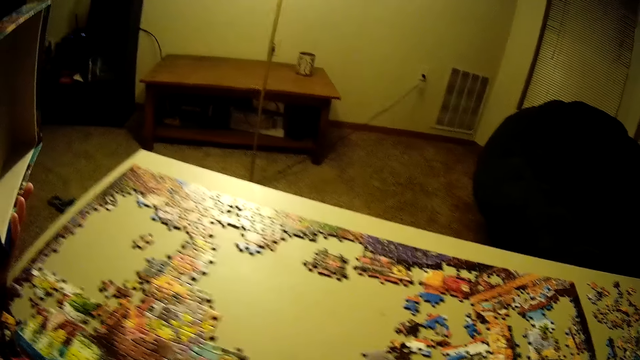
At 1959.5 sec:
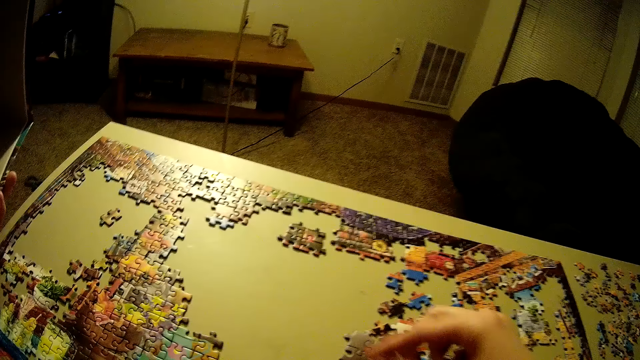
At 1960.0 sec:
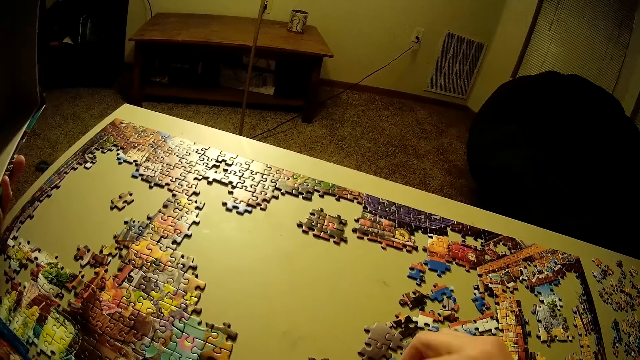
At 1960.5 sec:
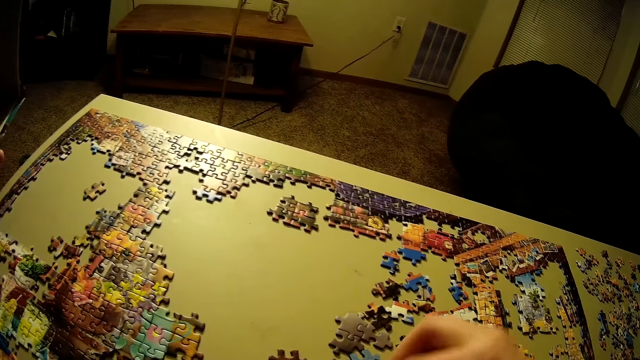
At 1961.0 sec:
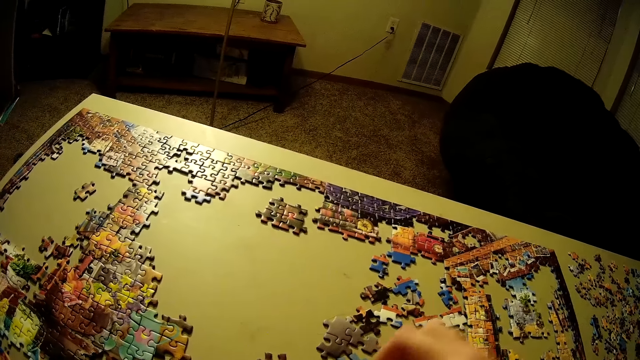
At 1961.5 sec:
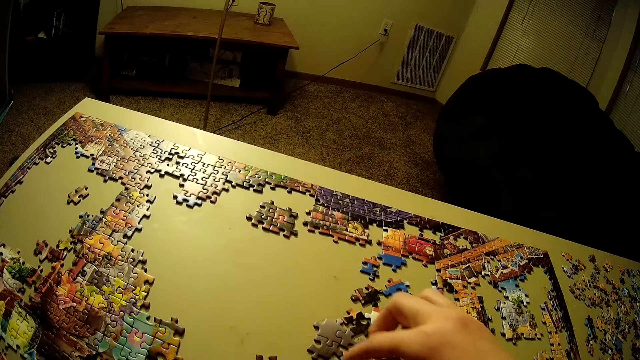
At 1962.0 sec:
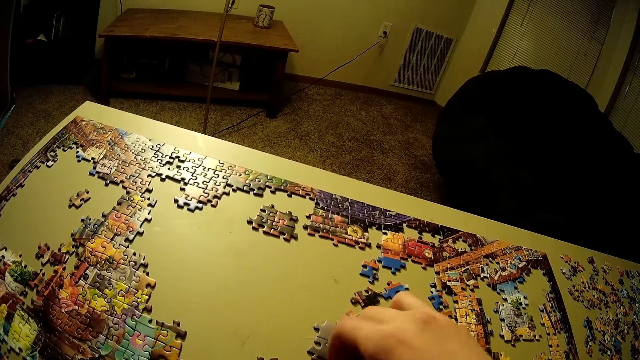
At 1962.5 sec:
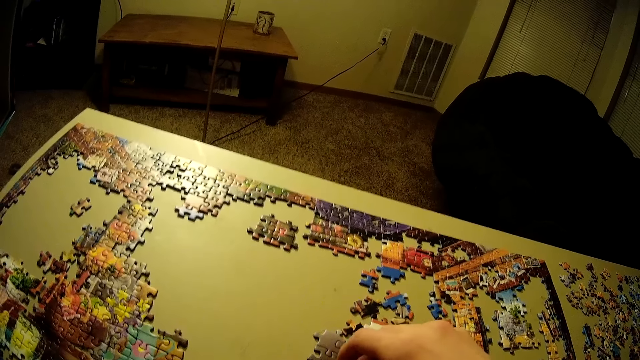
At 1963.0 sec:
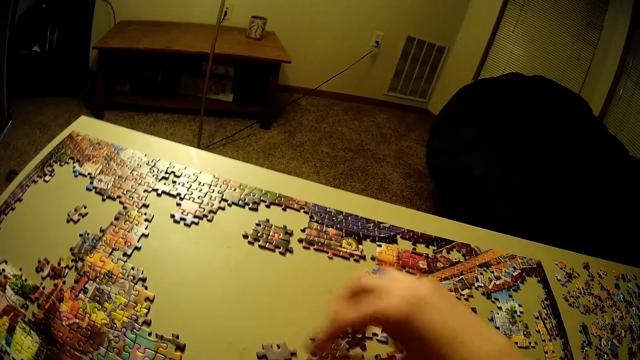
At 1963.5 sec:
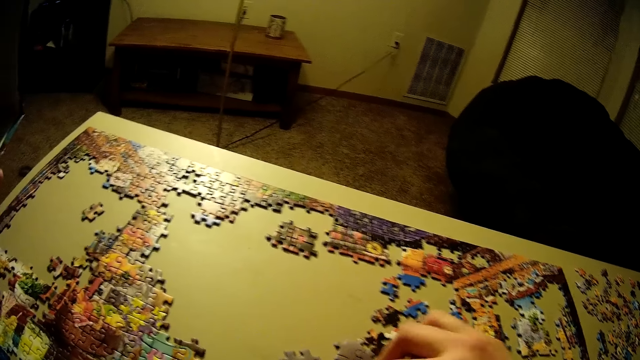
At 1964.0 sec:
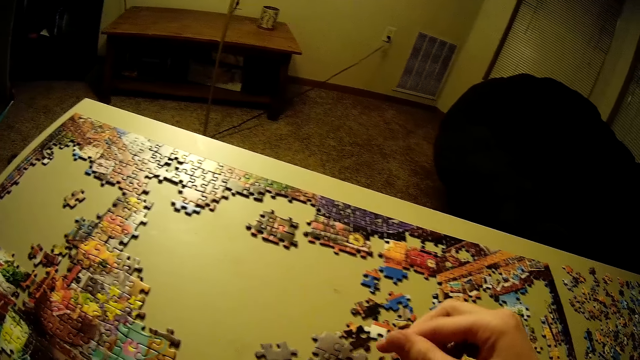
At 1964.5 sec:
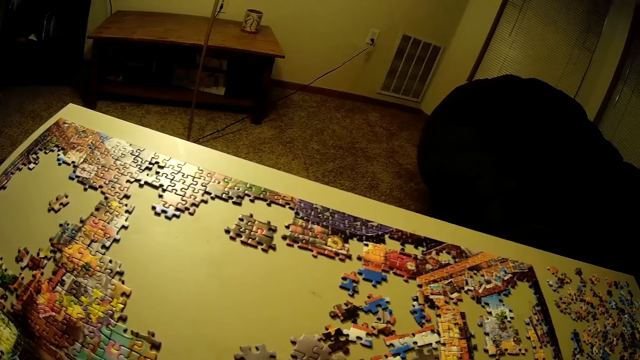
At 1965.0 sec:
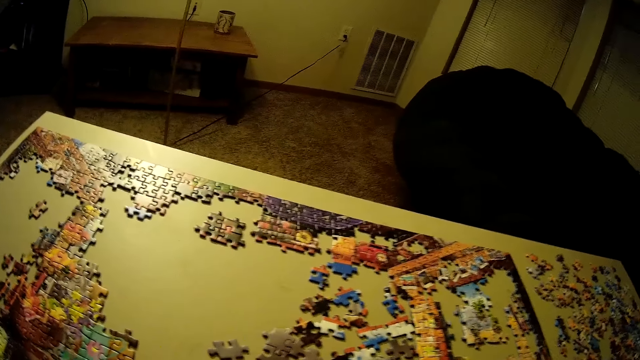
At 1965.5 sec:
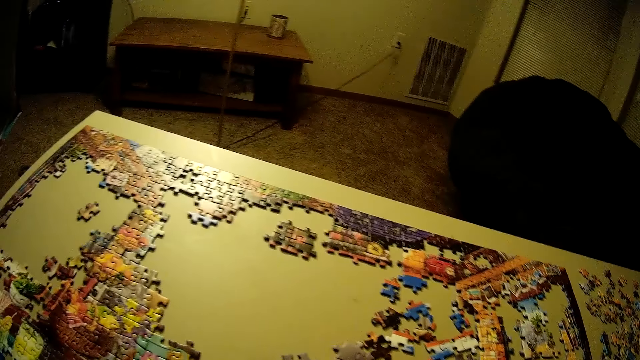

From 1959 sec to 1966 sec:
The camera wearer arranges the puzzle pieces.

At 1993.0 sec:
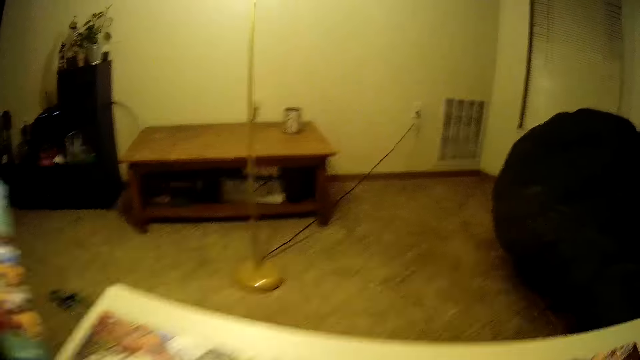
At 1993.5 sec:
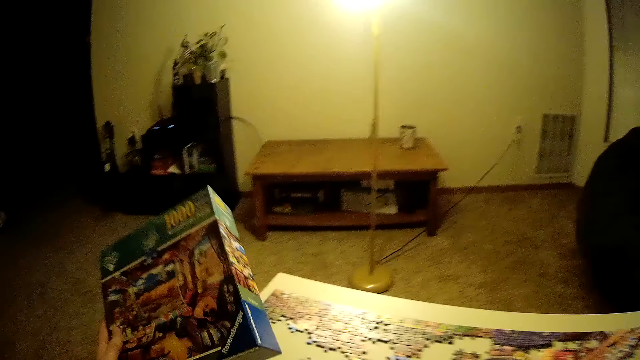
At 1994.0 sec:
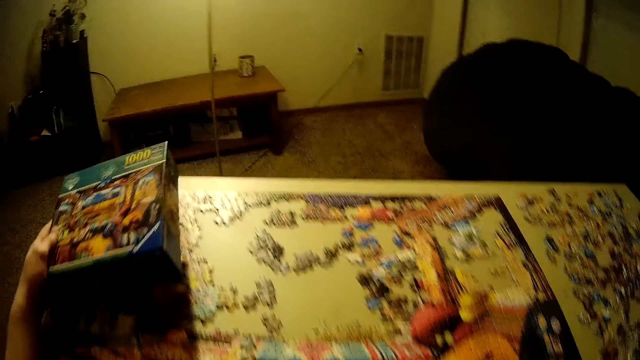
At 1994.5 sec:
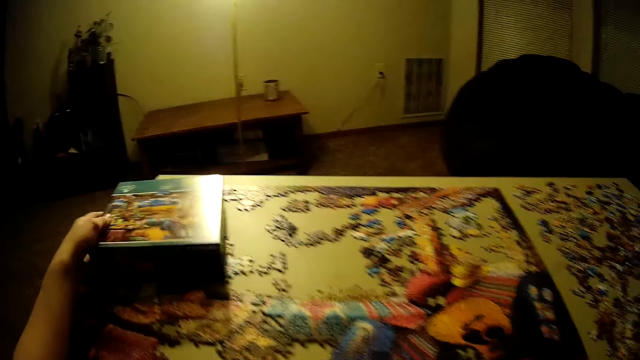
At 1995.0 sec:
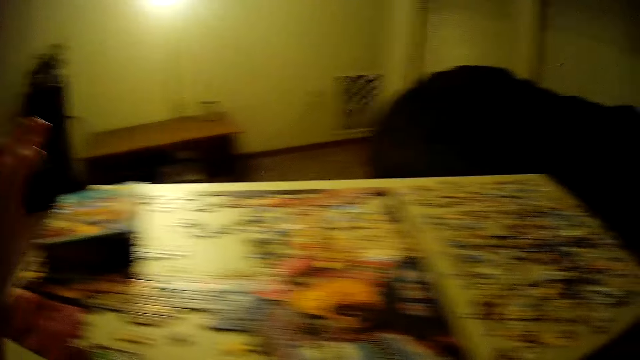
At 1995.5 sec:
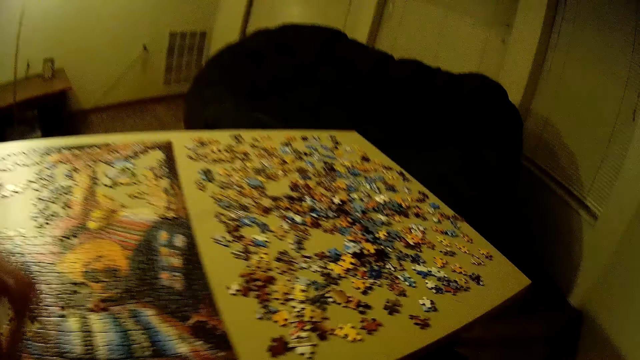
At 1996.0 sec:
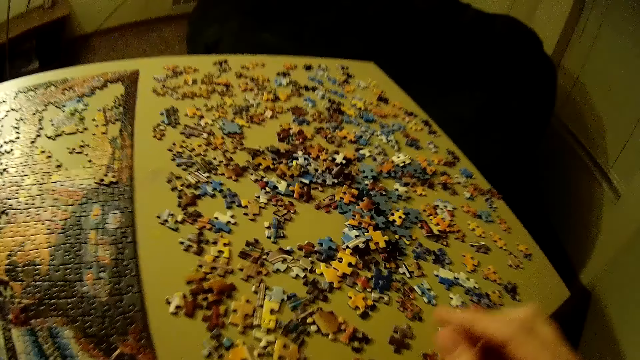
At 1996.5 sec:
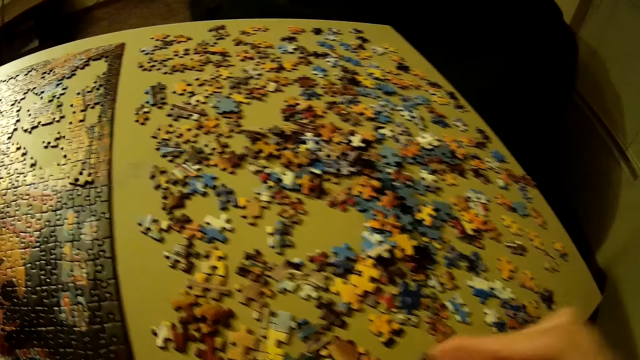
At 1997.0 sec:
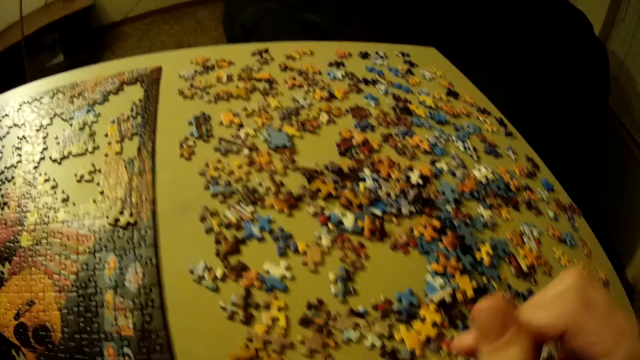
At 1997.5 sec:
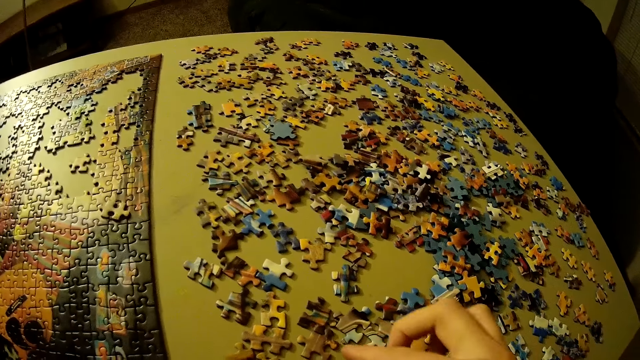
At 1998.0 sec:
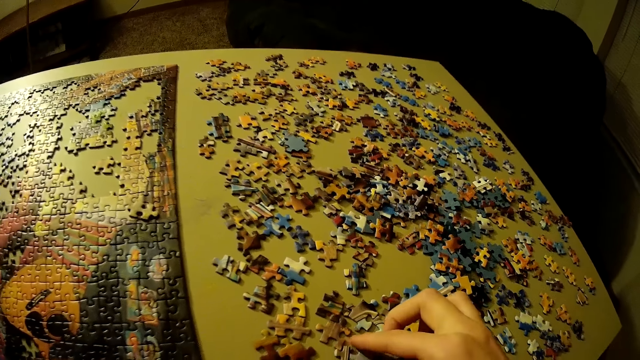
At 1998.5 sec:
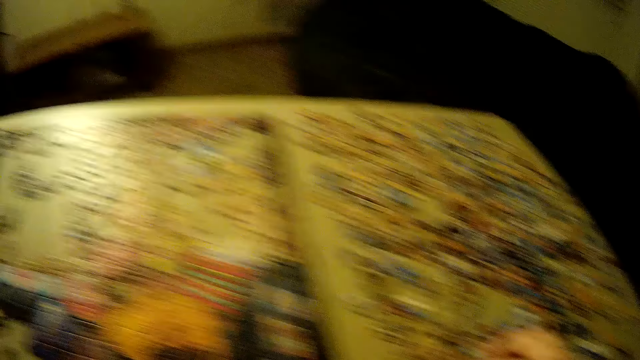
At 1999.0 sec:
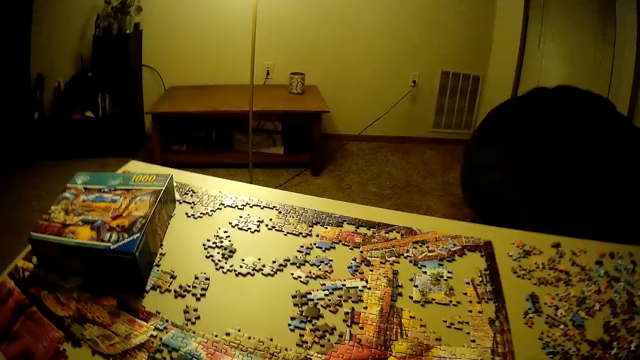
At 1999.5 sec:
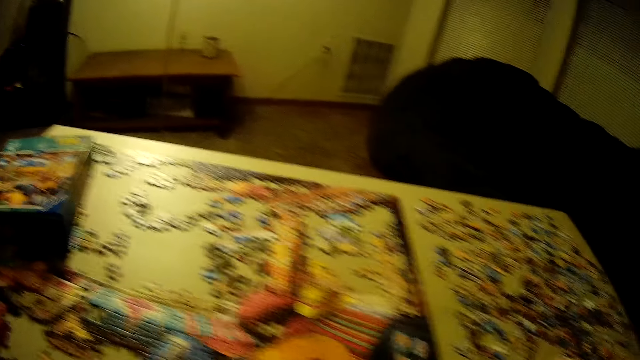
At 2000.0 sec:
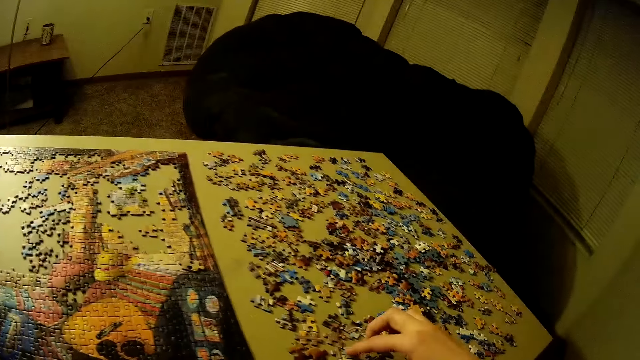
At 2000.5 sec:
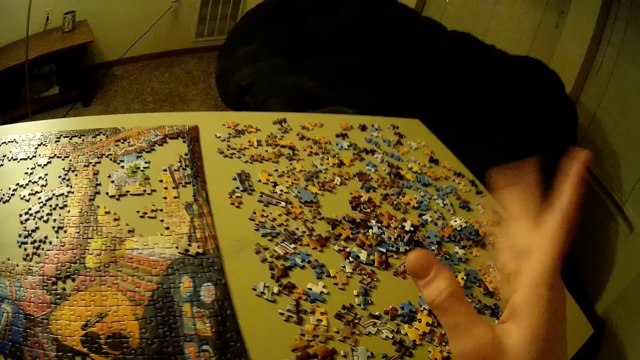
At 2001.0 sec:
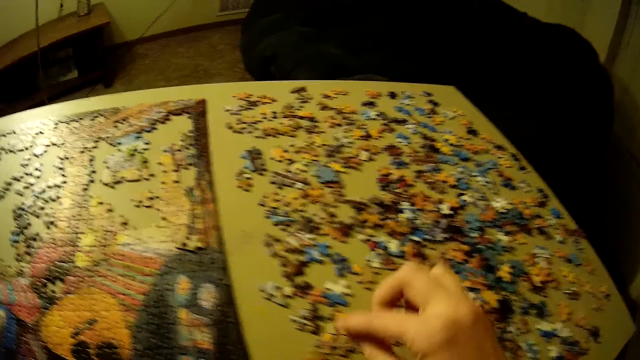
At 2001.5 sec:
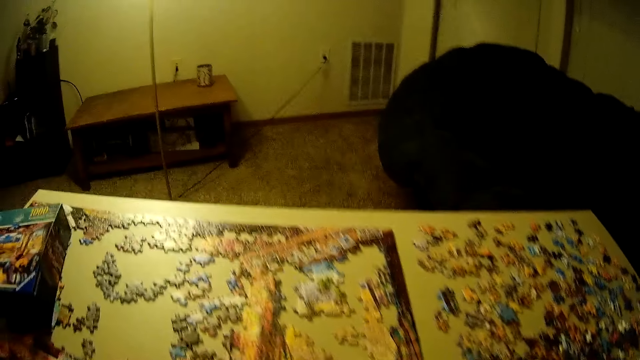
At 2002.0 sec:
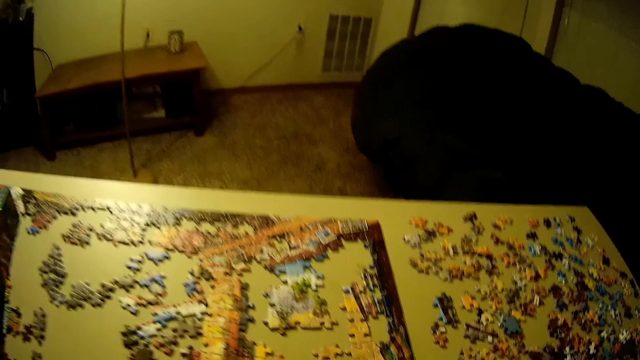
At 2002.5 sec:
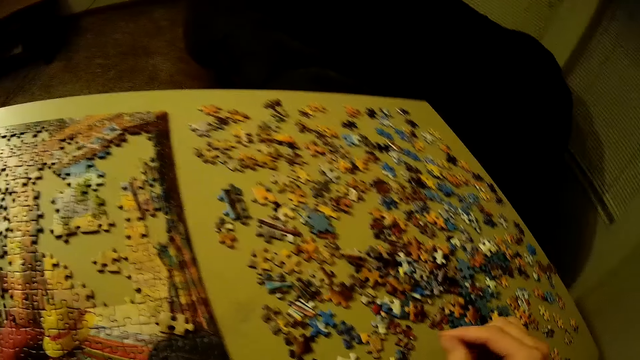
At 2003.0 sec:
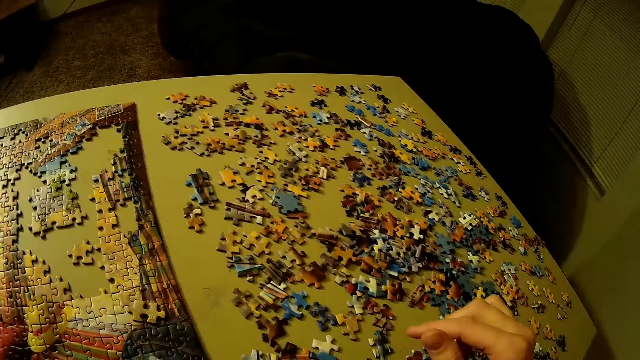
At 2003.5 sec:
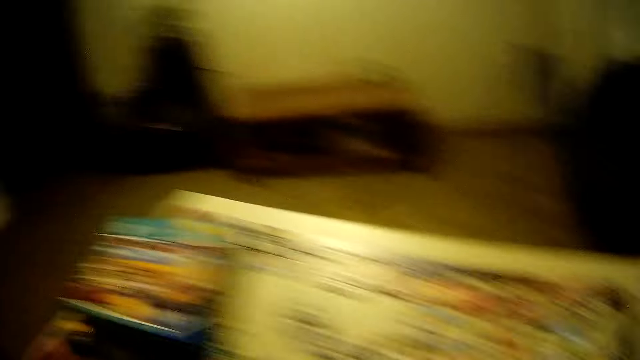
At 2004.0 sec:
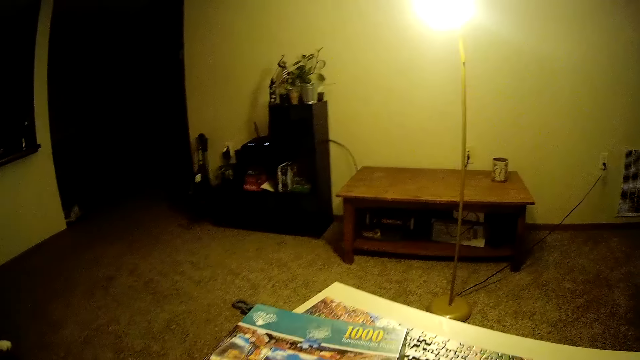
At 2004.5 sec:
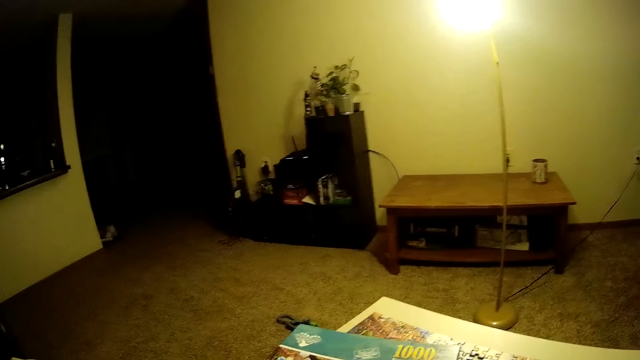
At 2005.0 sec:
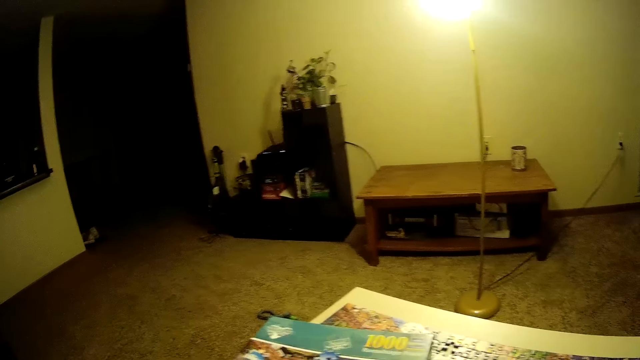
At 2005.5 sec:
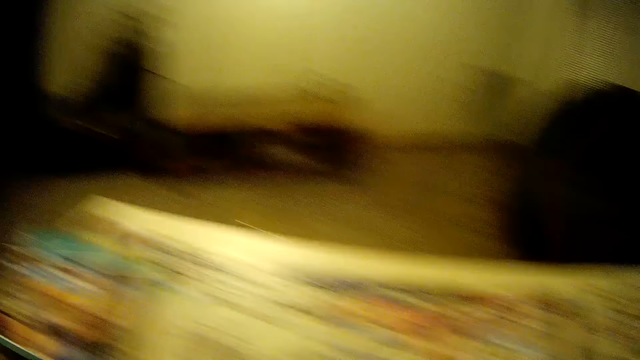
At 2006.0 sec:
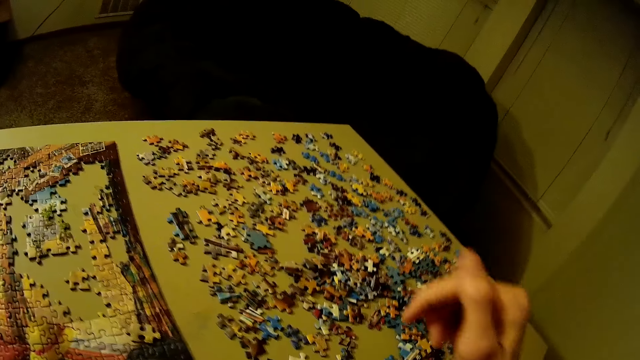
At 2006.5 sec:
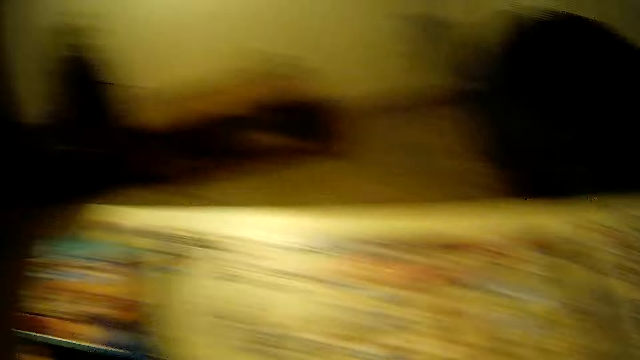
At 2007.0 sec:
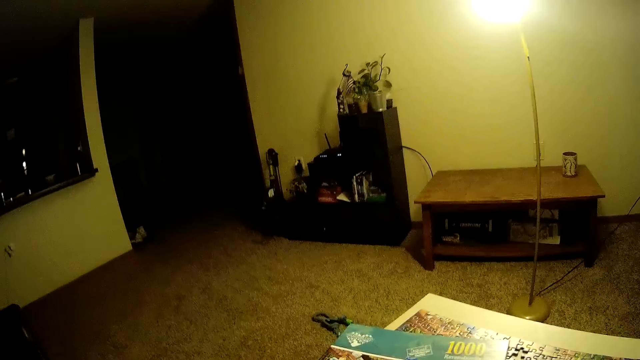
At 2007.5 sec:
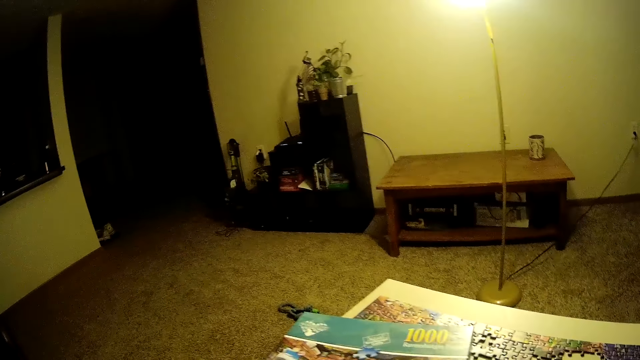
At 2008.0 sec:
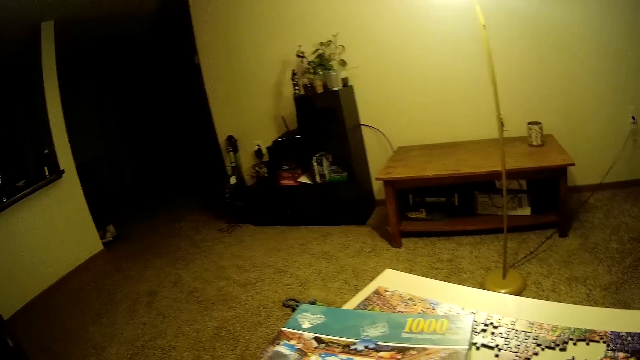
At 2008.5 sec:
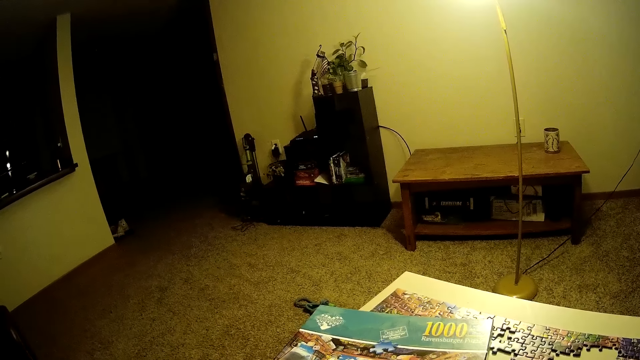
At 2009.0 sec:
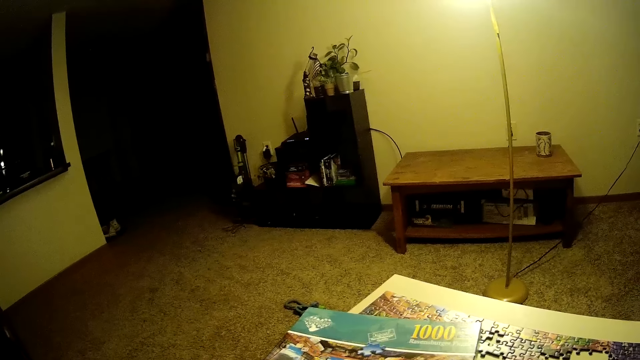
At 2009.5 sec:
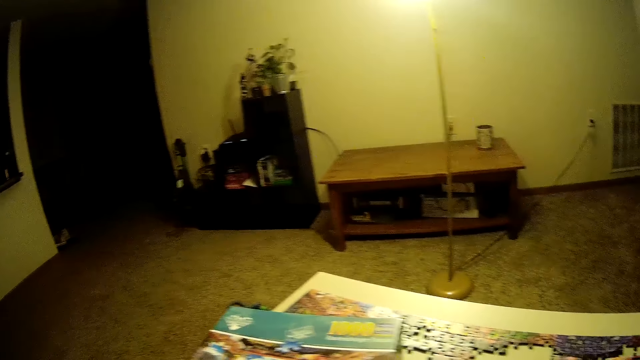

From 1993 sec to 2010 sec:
The camera wearer puts the puzzle box or package box on the table. He holds a puzzle piece. He sorts the puzzle piece. He withdraws his hand from the puzzle piece. He looks at the package box. He looks at the puzzle pieces. He looks at the package box.
